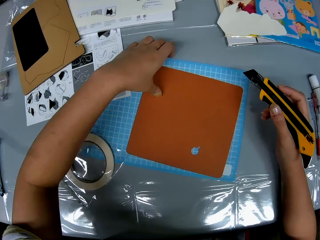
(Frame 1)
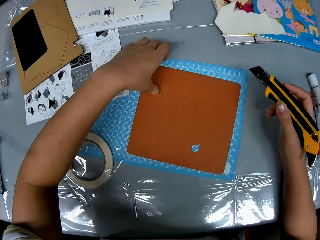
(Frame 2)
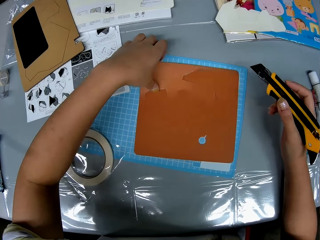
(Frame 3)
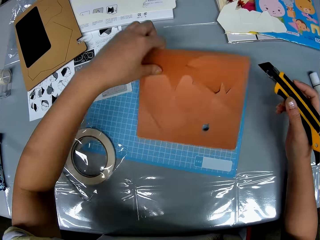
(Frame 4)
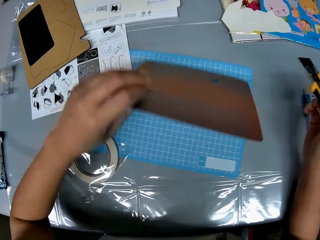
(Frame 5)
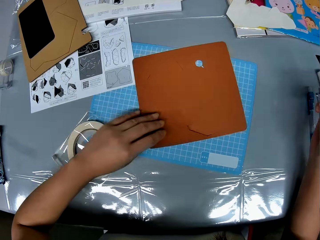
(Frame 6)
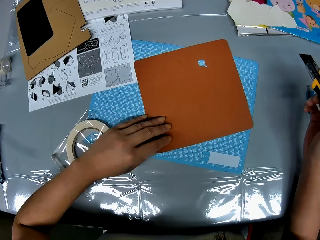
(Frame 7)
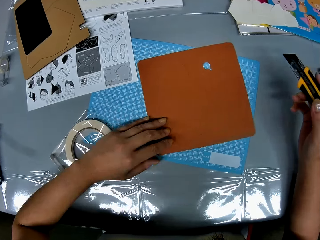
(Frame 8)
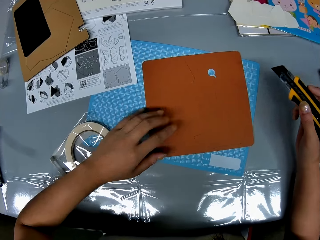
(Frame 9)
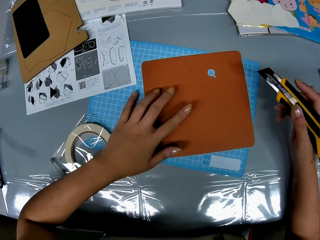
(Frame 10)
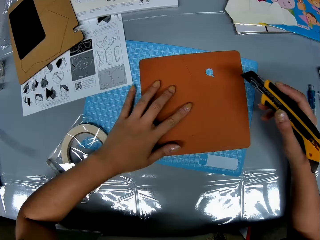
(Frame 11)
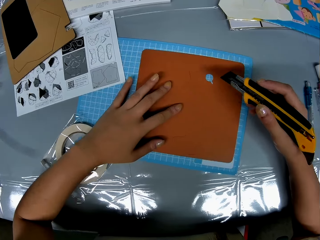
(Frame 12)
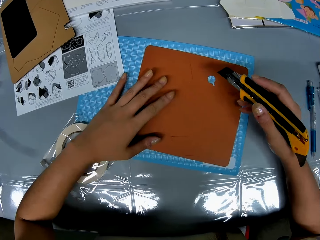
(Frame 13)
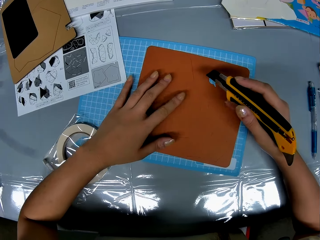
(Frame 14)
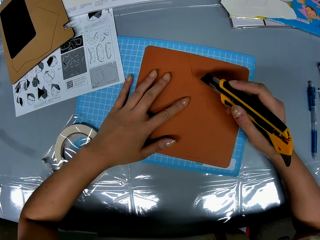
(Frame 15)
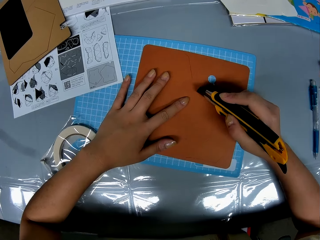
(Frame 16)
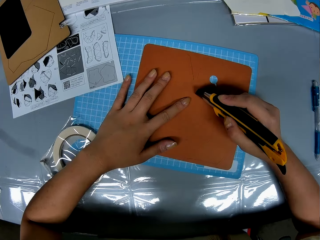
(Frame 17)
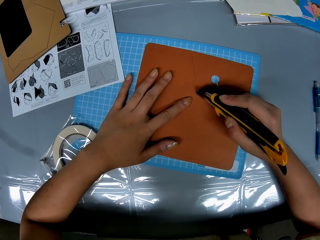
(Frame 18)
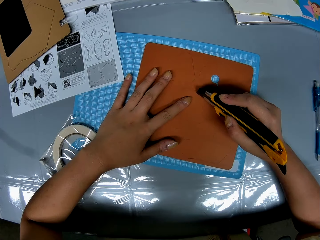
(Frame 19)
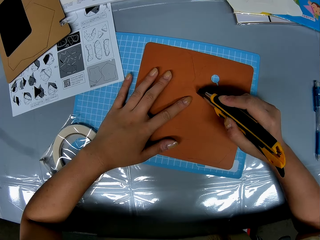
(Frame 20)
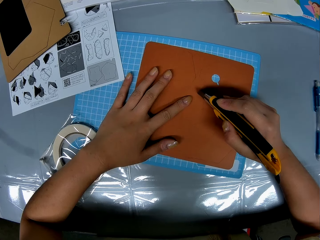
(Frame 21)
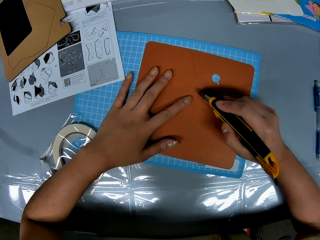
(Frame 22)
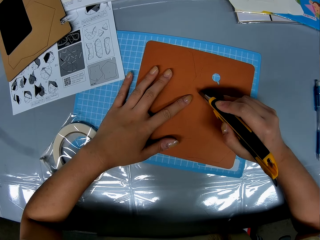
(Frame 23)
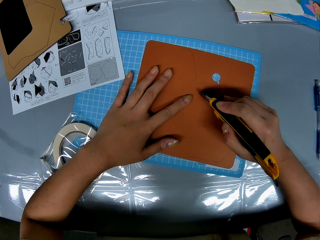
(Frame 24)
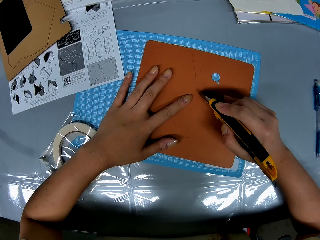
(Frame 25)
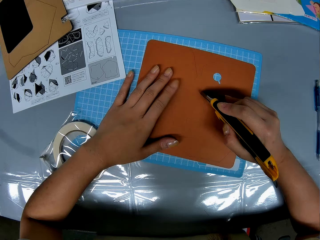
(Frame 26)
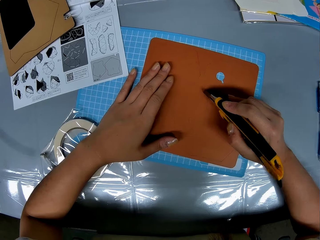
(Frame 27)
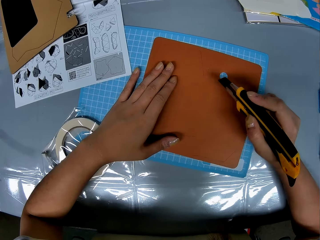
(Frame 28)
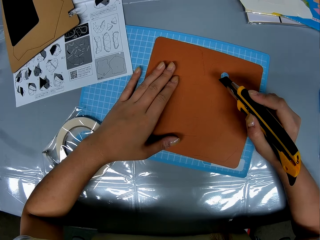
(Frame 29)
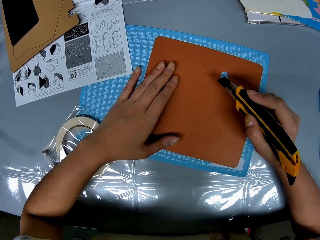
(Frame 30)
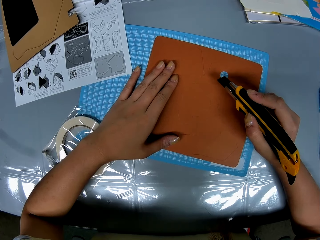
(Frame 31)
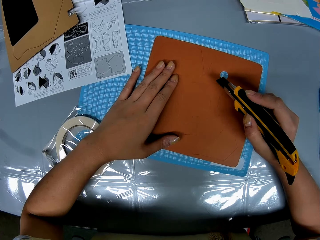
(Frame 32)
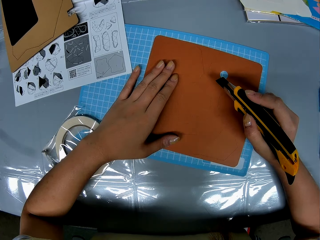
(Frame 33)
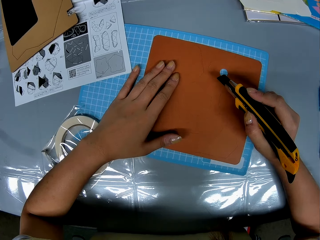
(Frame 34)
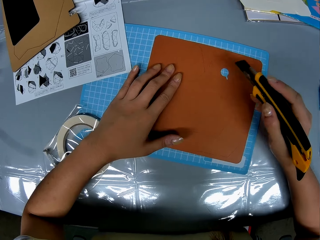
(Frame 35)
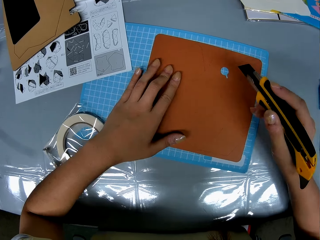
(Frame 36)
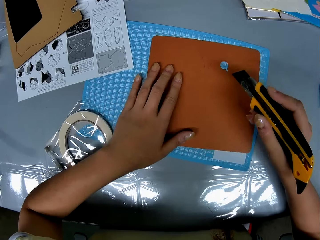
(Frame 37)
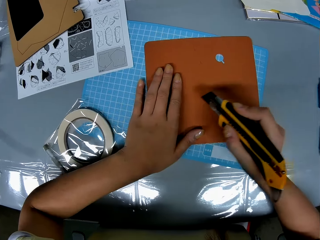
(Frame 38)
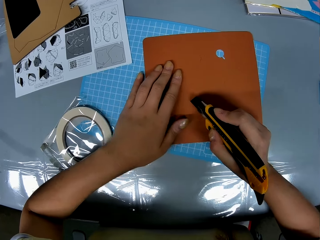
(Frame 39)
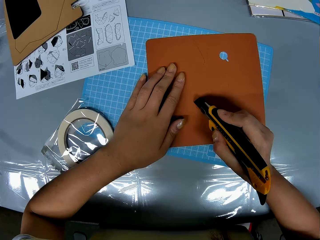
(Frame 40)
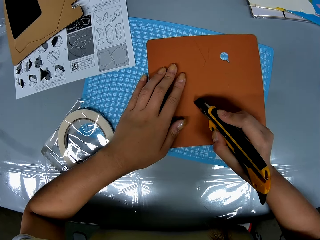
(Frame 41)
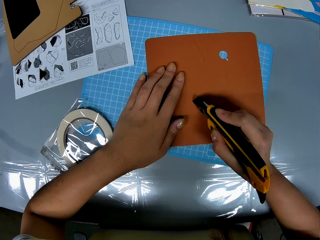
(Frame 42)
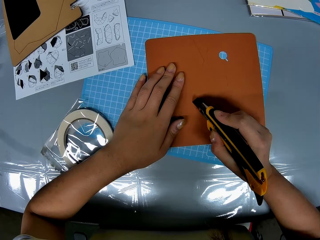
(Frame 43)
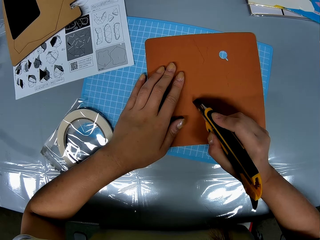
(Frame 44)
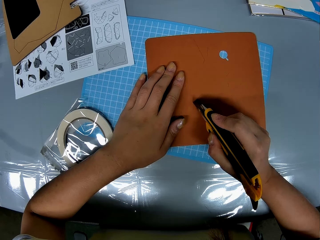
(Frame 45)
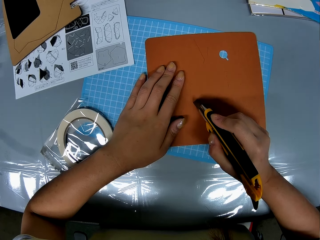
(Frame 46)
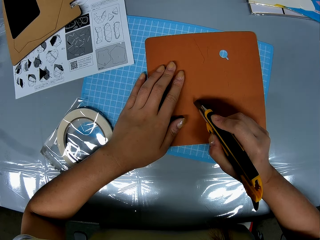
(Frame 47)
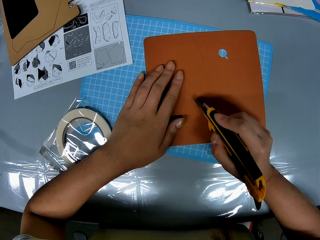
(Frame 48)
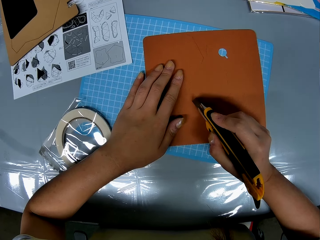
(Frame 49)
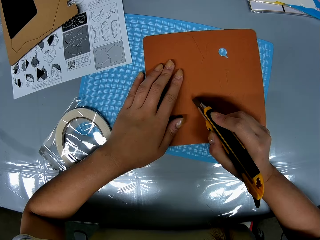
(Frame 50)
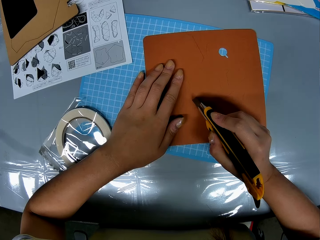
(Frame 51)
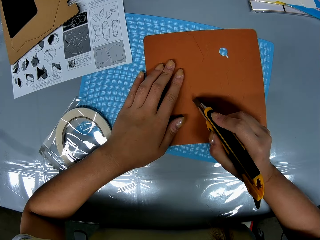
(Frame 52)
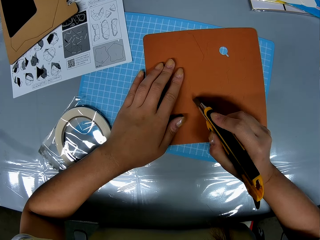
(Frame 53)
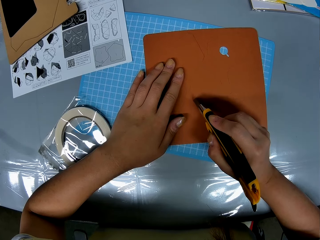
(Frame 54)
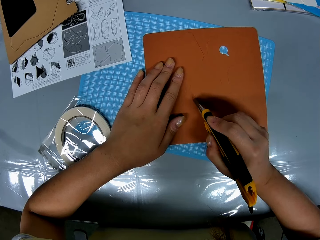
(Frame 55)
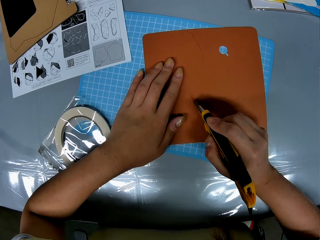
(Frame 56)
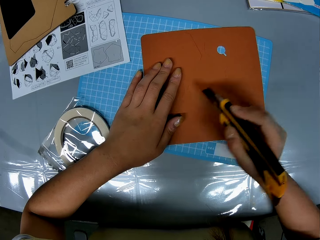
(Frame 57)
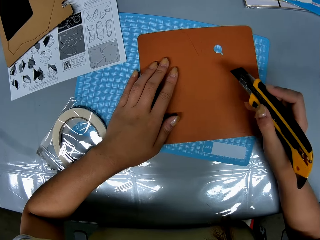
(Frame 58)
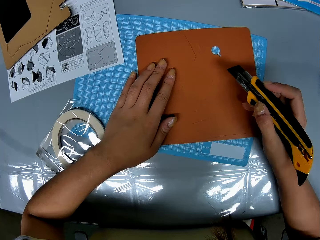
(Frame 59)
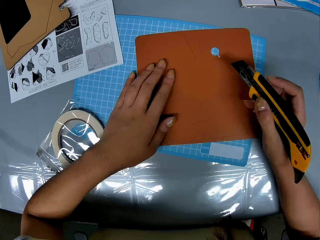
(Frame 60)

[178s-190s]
The camera wearer turns the craft paper on the cutting mat. She rotates the craft paper on the cutting mat. She cuts the white geometric shape board with her left hand and the knife cutter in her right hand. She adjusts the brown geometric shape board with her left hand. She rotates the craft paper. She cuts the white geometric shape board with her left hand and the knife cutter in her right hand.

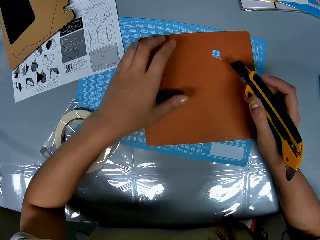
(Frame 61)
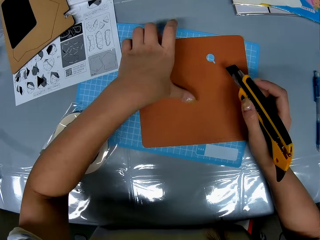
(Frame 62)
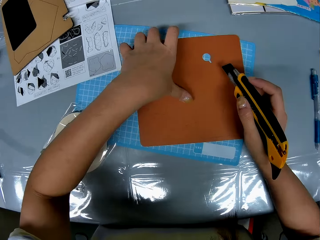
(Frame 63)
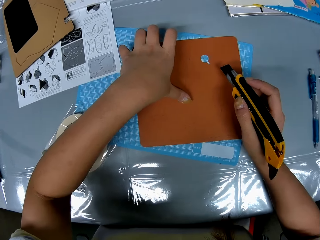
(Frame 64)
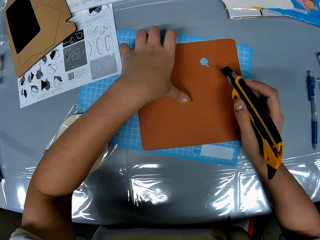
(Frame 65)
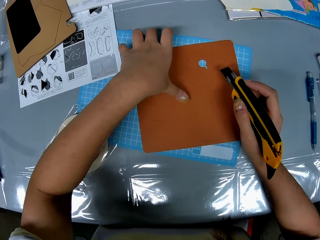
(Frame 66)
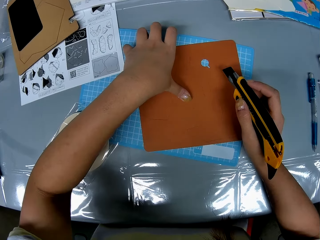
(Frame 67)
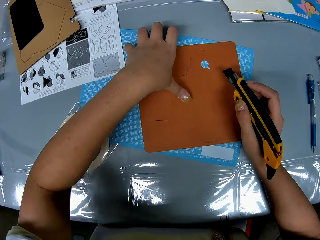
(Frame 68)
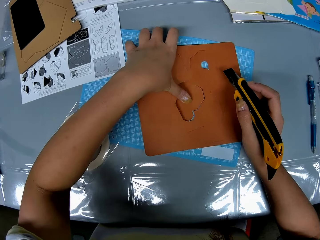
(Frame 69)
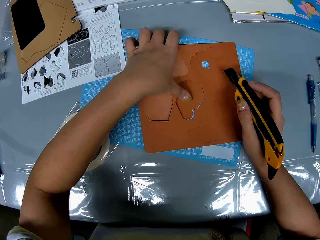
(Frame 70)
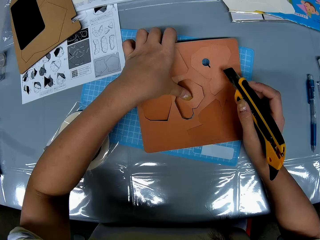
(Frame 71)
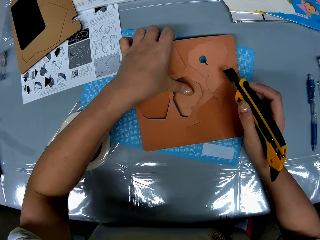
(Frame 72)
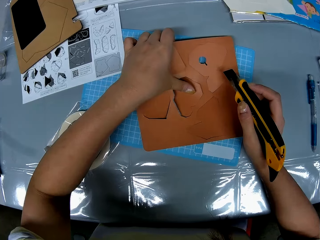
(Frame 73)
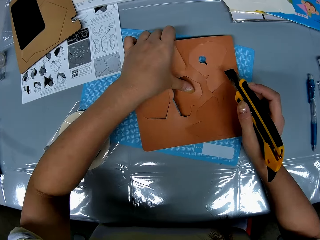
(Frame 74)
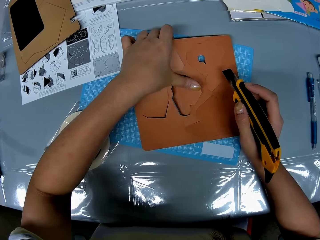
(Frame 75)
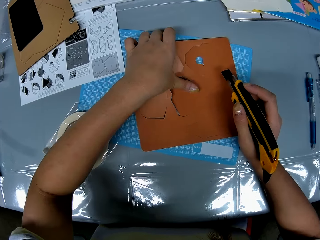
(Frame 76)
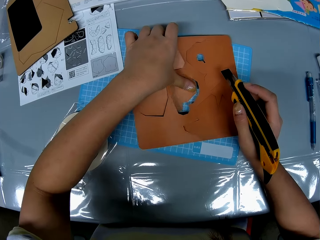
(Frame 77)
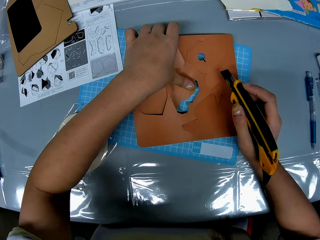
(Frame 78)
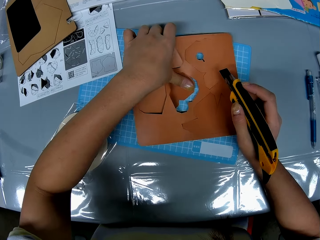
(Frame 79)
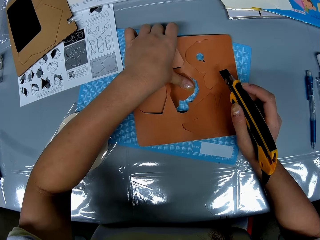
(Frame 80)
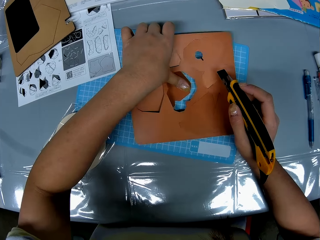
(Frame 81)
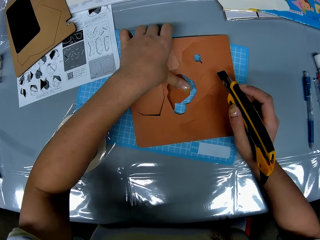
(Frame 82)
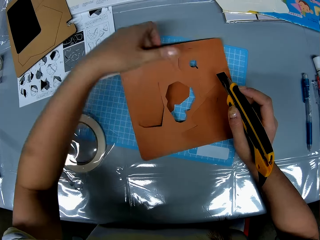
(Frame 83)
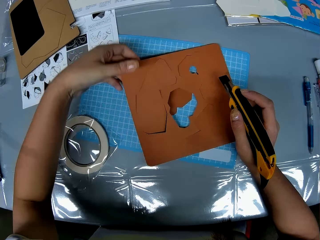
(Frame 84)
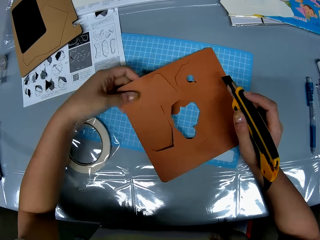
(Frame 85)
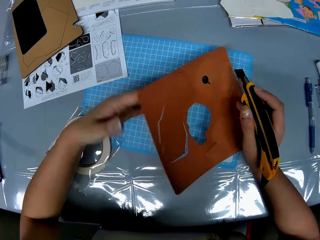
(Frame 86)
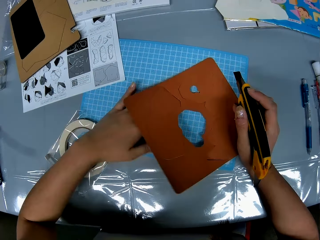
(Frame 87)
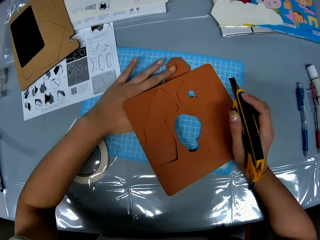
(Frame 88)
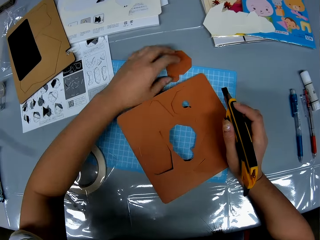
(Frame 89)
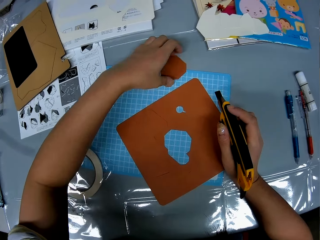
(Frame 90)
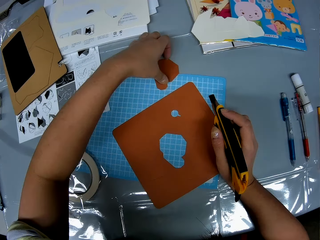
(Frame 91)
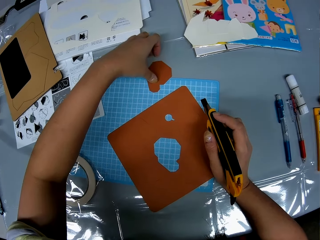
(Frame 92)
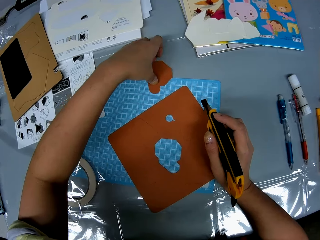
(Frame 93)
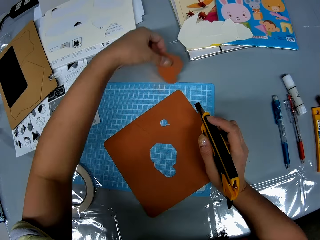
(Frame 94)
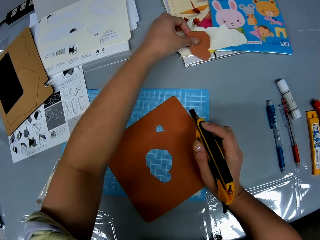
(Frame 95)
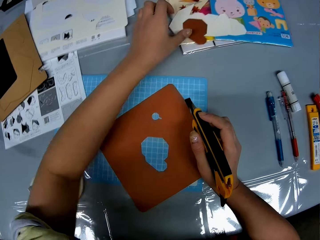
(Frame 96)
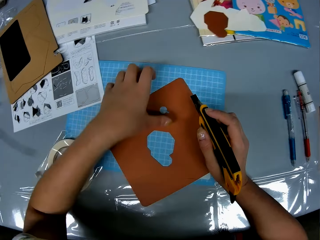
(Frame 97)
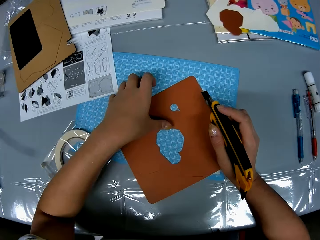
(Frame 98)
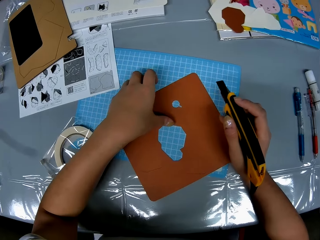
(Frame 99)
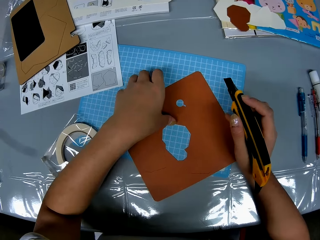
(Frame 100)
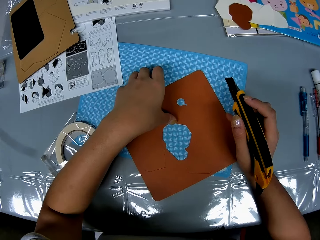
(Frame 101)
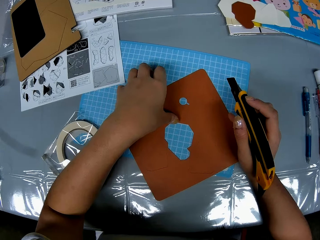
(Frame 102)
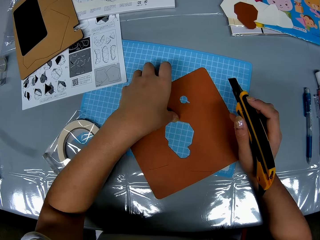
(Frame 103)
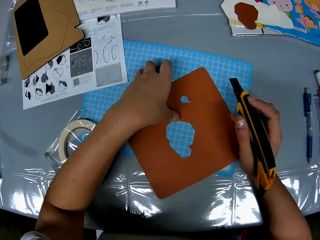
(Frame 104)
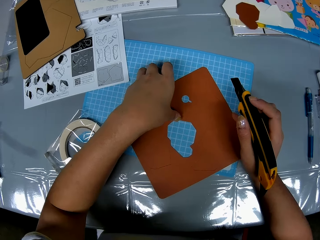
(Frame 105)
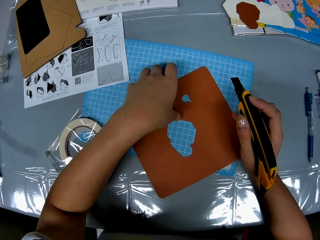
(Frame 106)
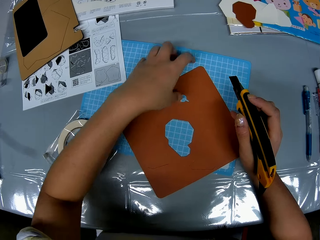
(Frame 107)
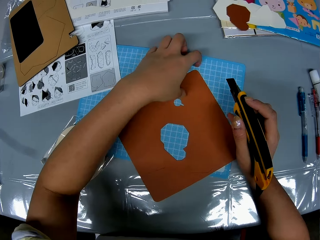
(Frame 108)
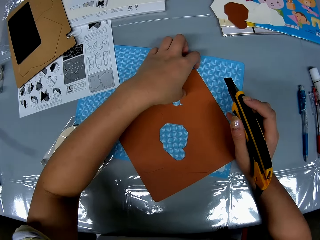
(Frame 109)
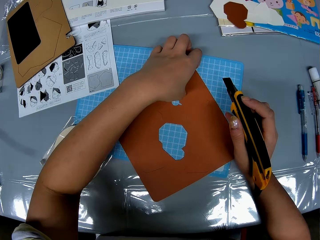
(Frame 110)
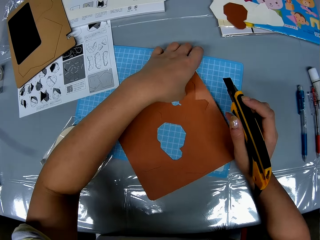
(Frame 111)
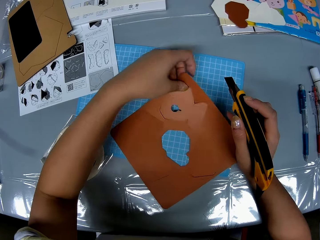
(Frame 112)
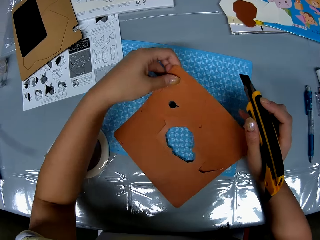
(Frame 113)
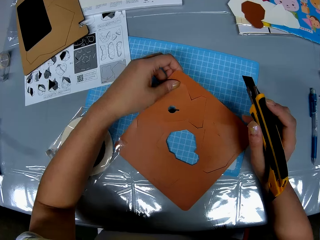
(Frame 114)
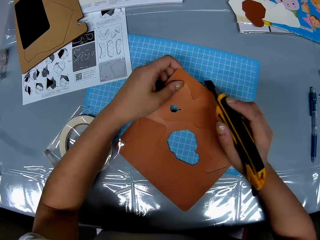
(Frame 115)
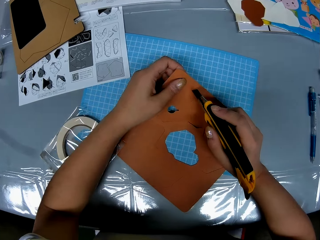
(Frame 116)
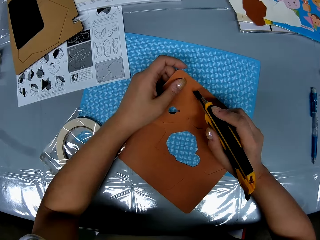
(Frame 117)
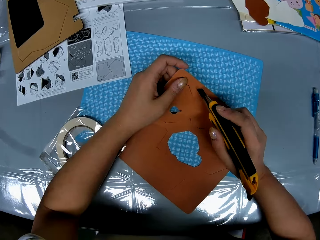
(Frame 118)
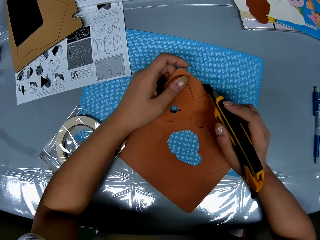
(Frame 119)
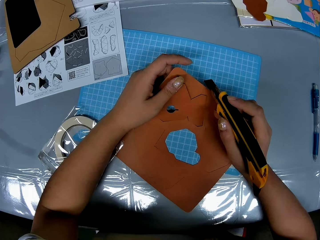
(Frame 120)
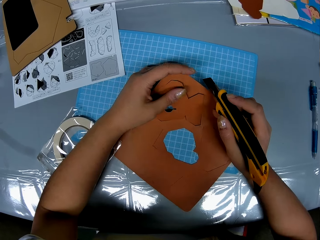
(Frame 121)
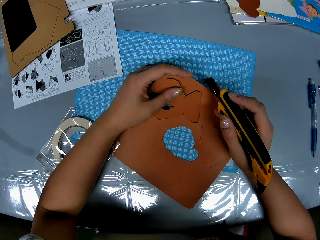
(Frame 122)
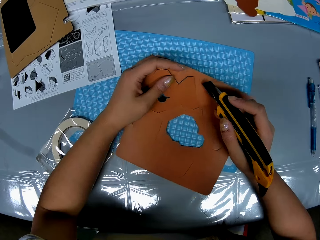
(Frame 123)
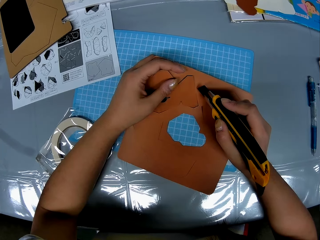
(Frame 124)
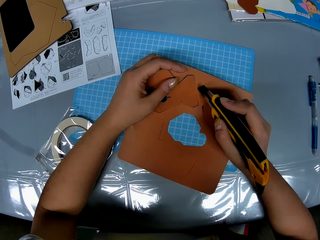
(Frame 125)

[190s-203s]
The camera wearer presses the piece of craft paper with a finger. She removes a brown geometric shape from the brown geometric board with her left hand. She drops the piece of craft paper on the cutting mat. She moves the piece of craft paper. She picks up the piece of craft paper. She puts the piece of craft paper on the other craft papers. She holds the craft paper on the cutting mat. She picks up the craft paper. She holds the brown geometric shape board with her left hand. She stares at the craft paper.
